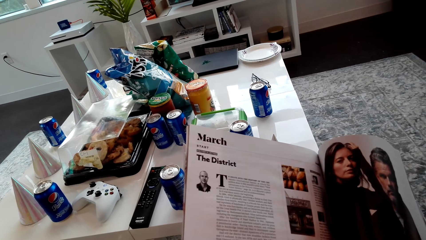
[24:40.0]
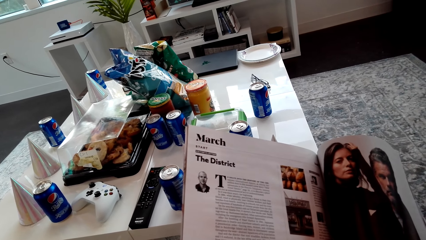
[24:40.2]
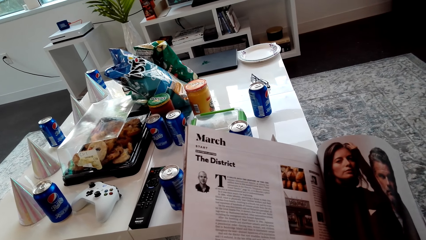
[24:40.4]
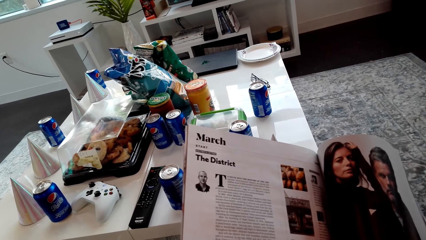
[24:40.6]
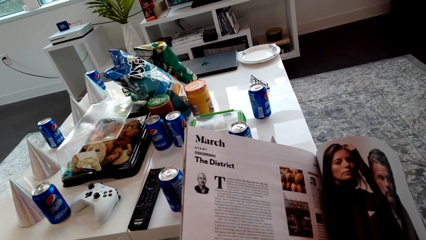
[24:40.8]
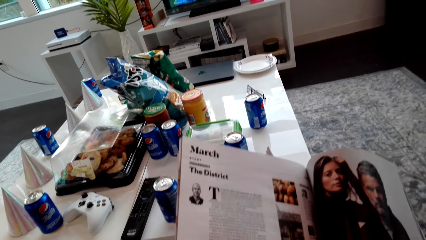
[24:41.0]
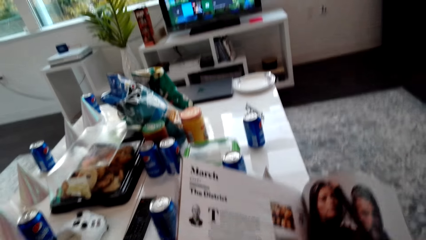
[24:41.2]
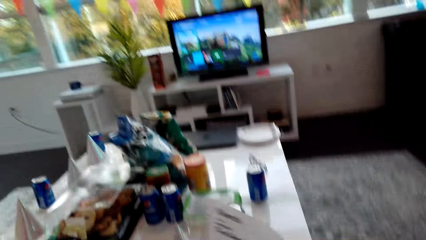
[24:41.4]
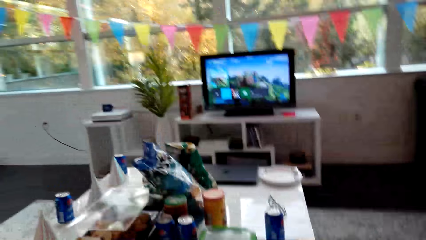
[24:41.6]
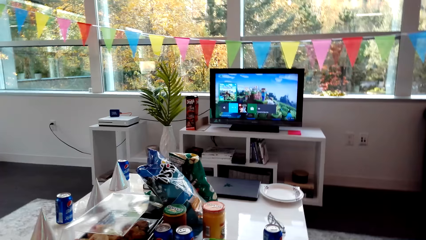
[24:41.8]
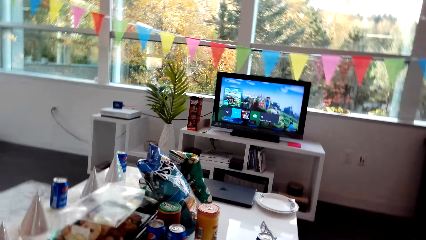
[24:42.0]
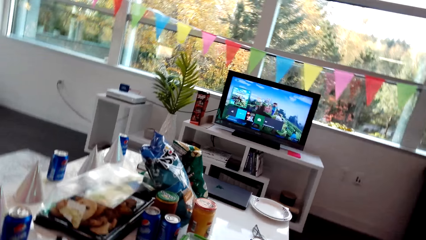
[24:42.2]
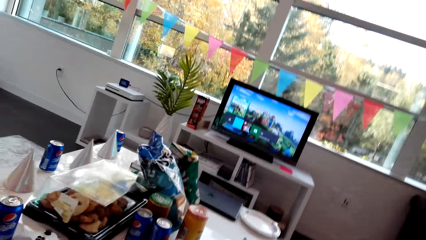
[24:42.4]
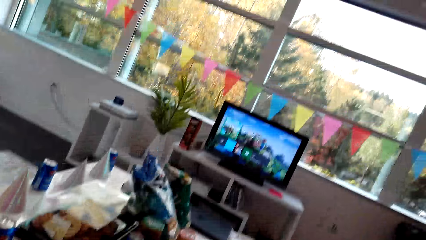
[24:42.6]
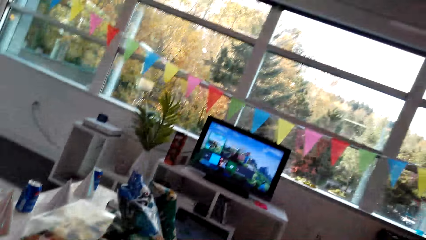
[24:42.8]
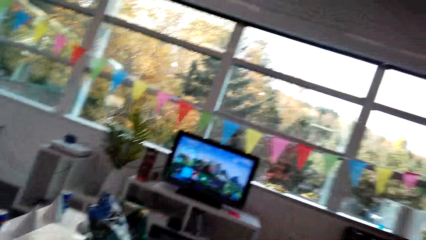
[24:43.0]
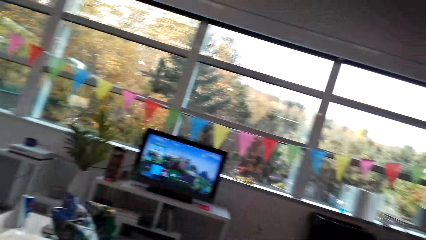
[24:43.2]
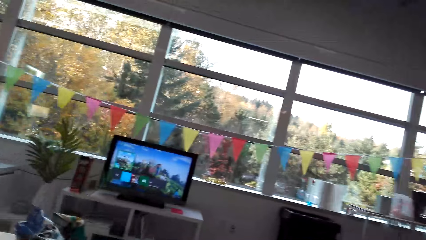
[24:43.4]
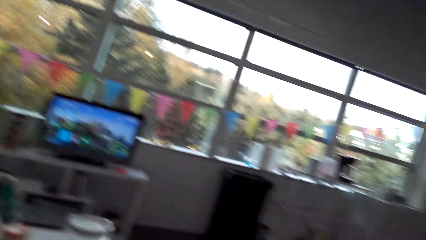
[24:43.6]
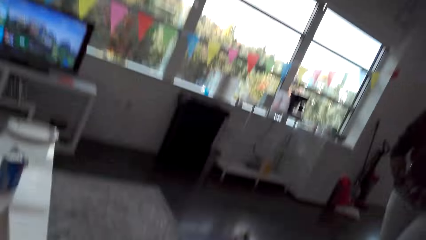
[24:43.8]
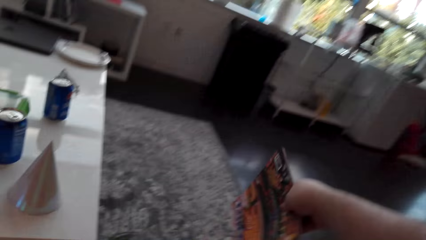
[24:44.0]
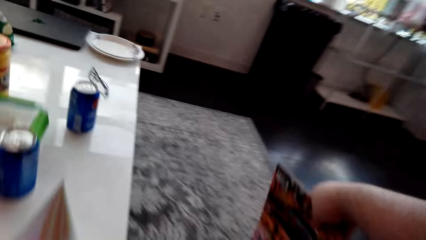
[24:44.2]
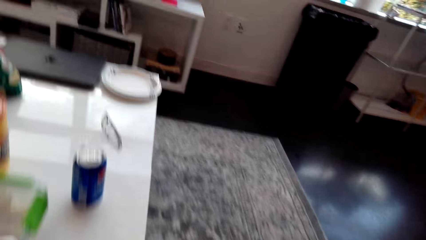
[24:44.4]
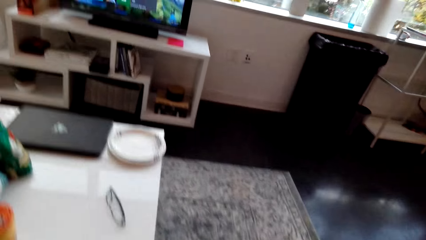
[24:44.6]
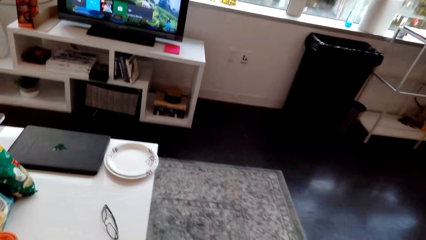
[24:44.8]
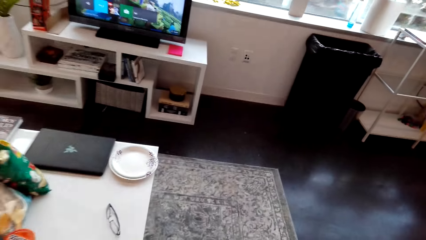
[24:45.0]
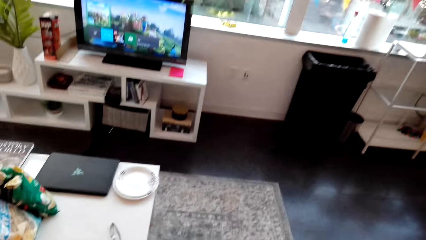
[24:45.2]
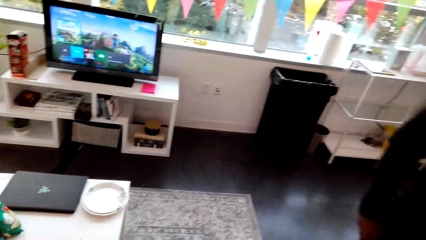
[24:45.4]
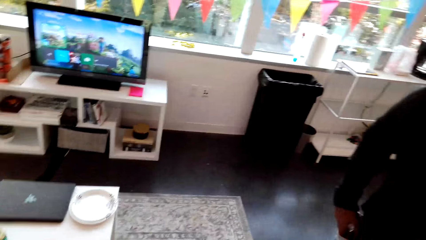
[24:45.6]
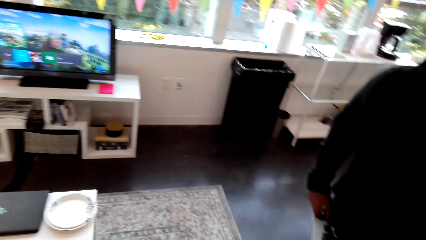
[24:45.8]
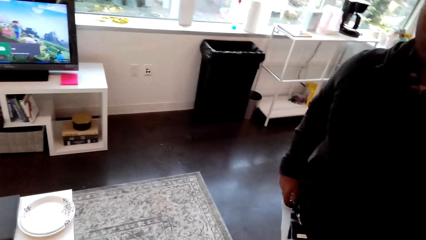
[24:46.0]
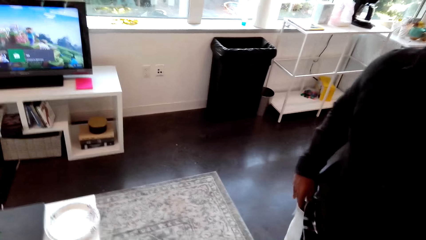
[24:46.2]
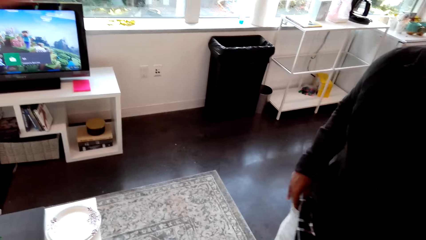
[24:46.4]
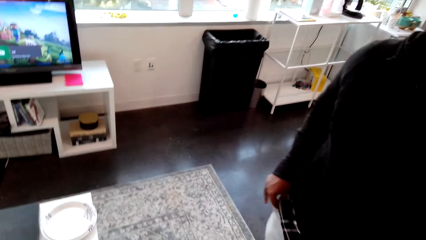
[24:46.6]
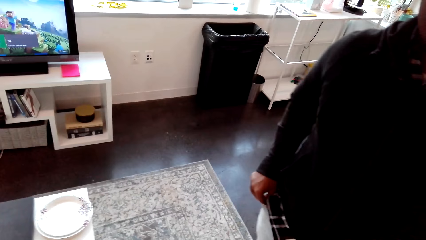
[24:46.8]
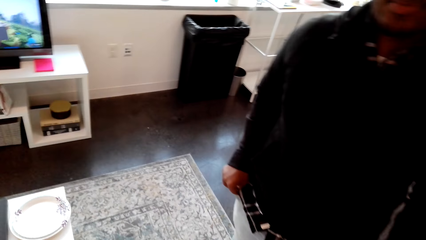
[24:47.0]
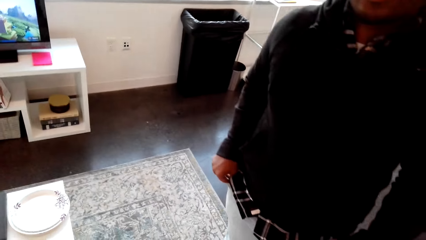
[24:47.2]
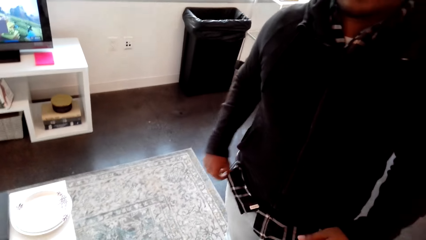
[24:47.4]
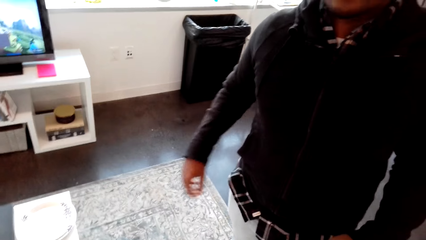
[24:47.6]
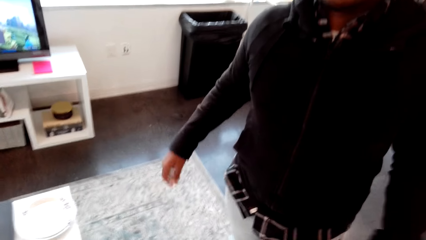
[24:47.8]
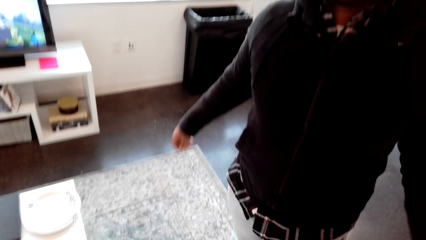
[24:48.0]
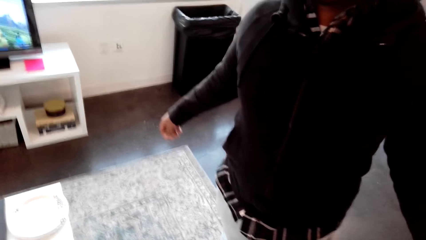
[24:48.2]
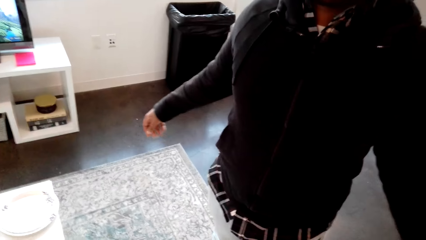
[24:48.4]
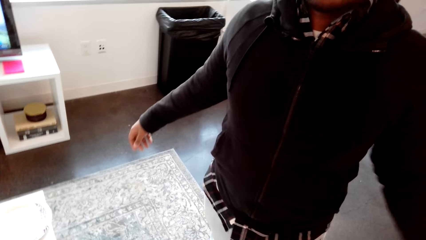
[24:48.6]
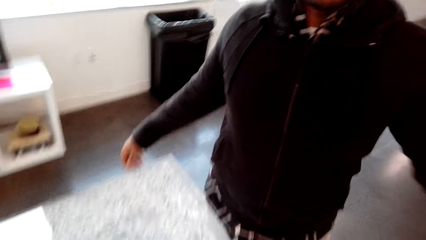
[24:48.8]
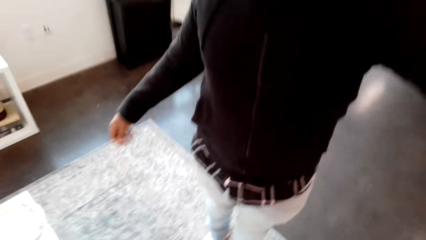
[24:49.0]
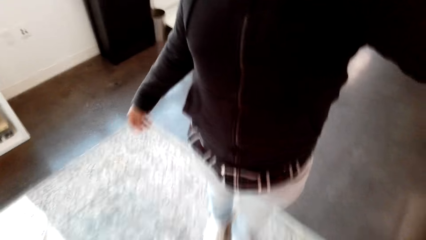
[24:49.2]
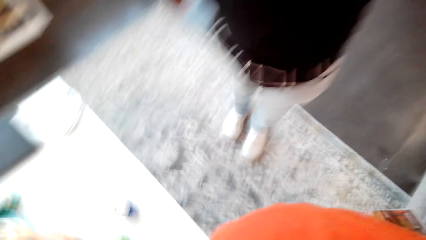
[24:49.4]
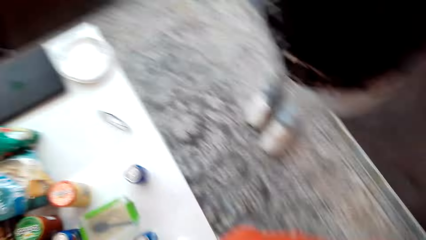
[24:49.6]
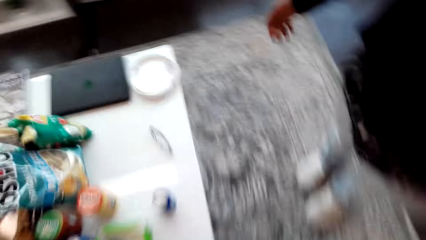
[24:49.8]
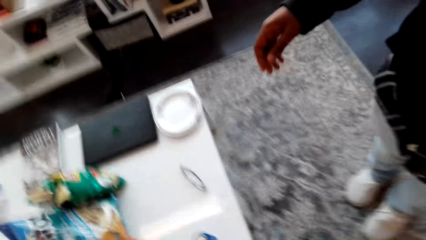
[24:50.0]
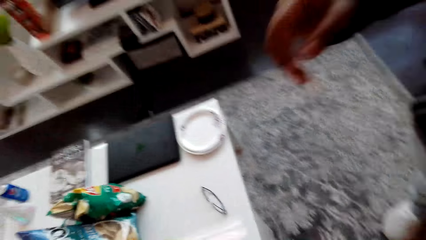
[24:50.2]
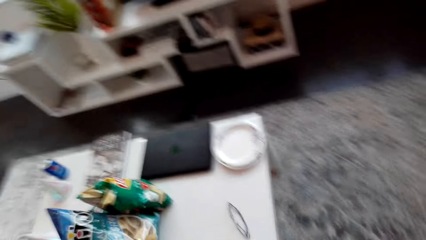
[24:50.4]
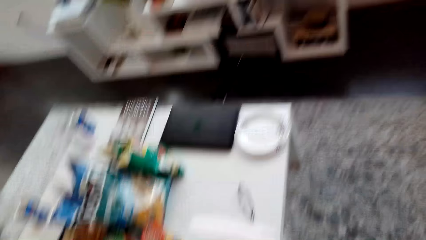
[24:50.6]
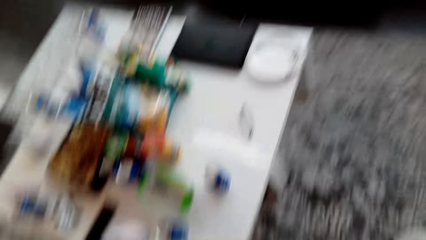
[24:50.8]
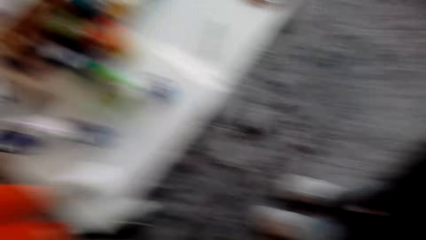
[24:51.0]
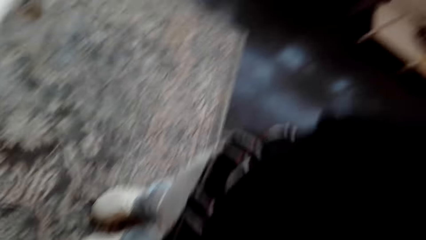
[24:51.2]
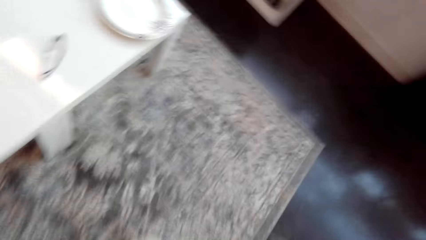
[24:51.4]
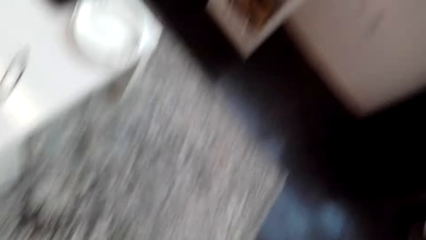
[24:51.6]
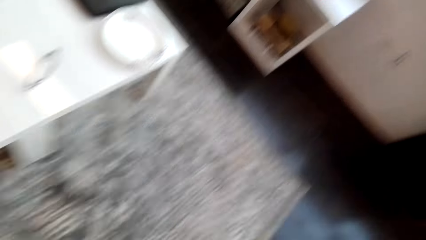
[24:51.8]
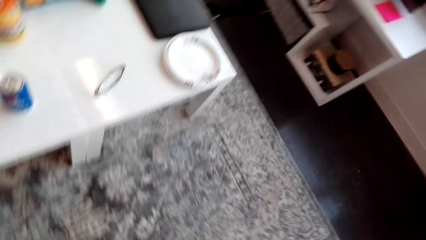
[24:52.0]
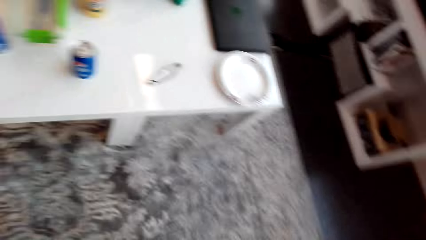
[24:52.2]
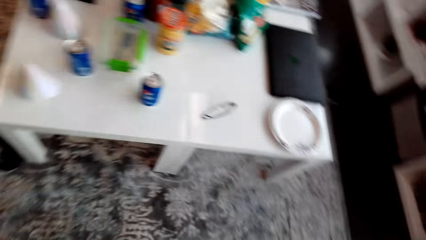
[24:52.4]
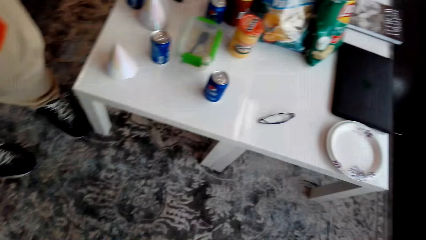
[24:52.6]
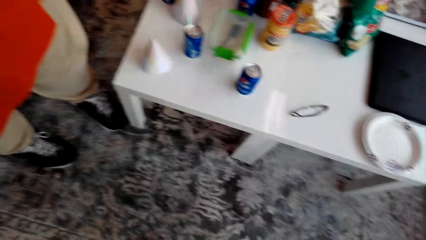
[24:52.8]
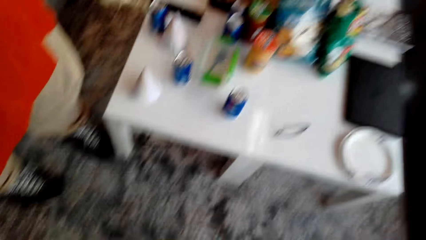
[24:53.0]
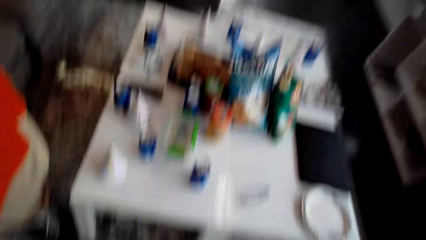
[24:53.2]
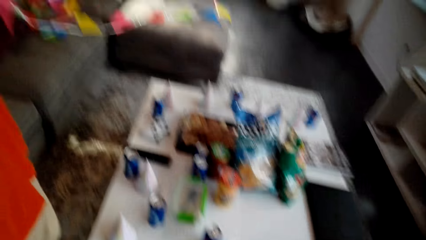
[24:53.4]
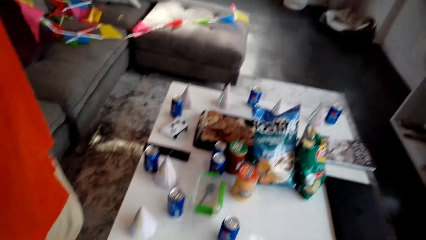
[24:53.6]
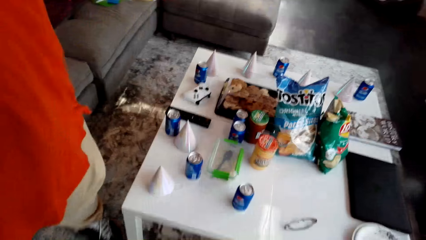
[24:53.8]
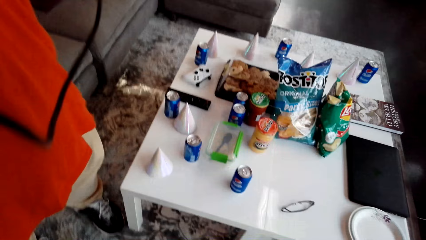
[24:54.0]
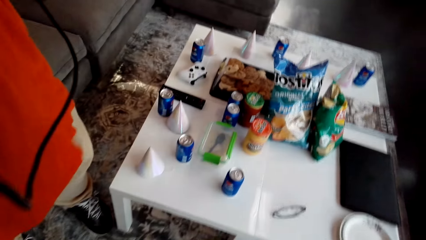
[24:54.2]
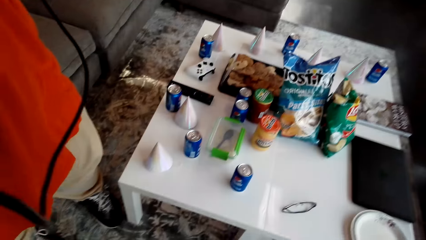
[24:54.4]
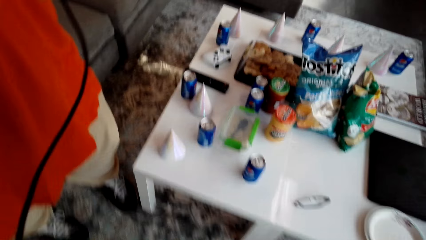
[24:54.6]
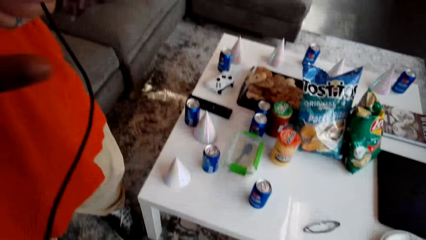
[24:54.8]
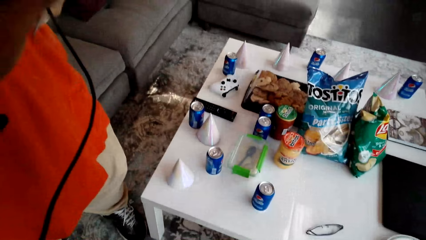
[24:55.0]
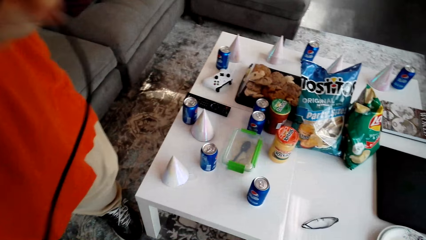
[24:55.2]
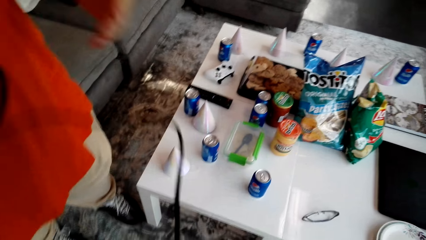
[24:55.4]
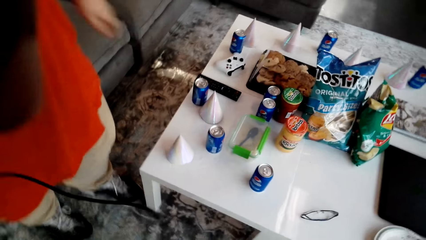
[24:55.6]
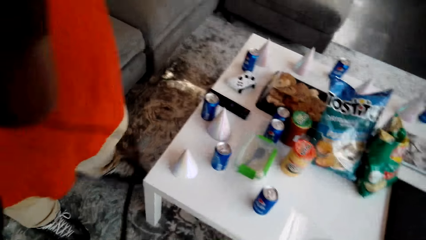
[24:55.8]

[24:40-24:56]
The camera wearer looks around the house. They stand up. They remove the camera. A man stands in the house. The camera wearer removes the camera. They give the camera to the man. The man picks up the camera. The man holds a wire cable.
